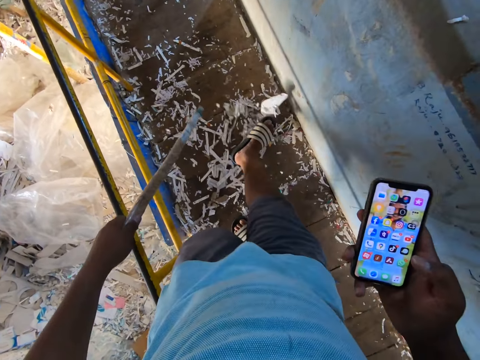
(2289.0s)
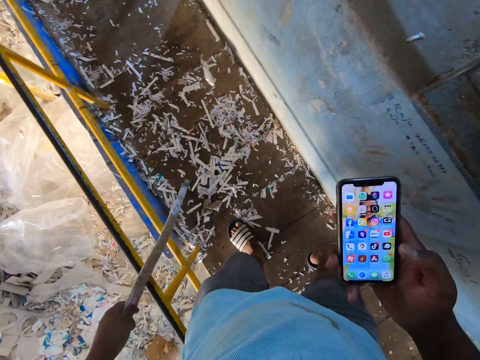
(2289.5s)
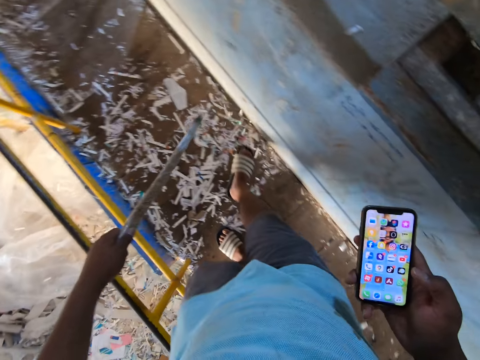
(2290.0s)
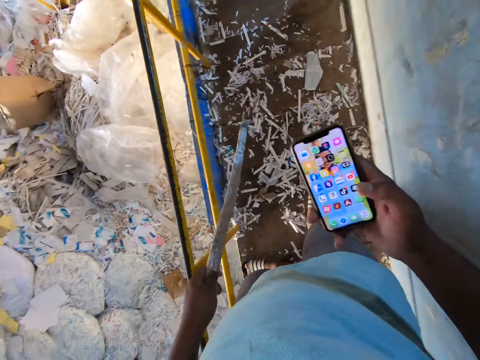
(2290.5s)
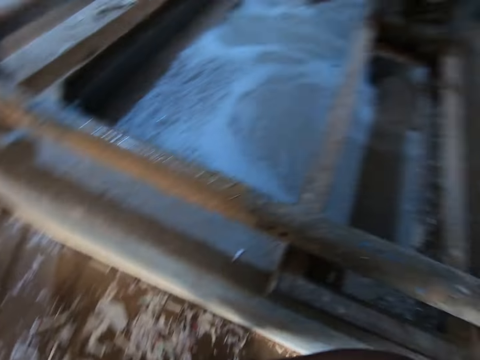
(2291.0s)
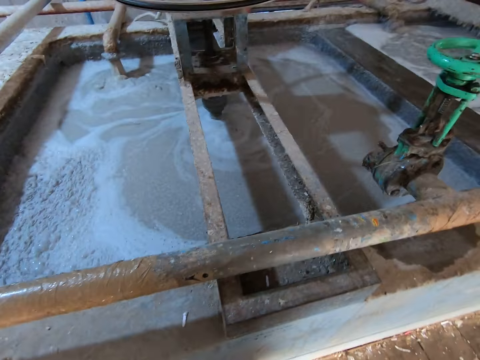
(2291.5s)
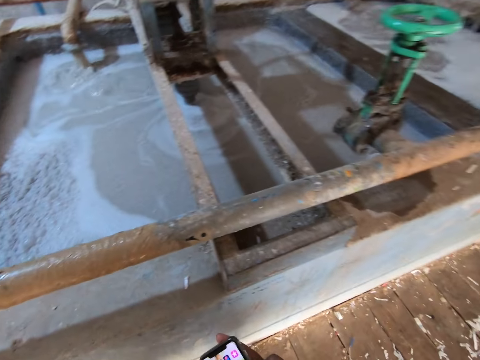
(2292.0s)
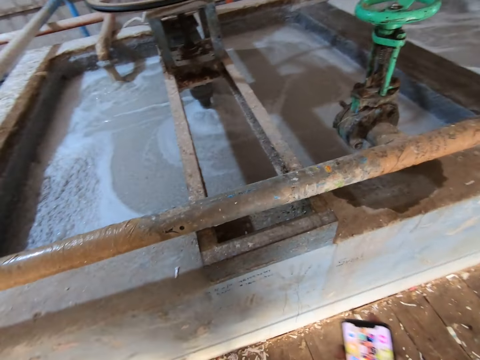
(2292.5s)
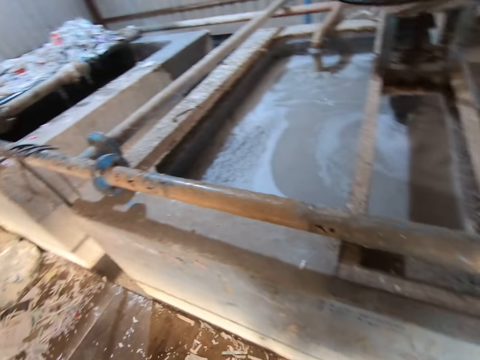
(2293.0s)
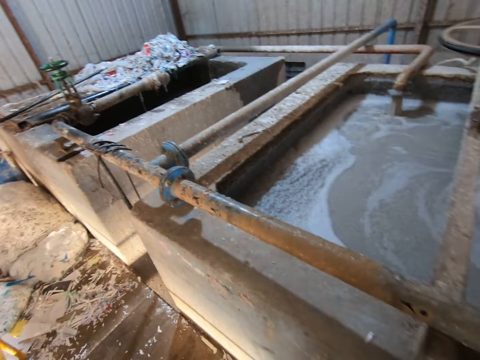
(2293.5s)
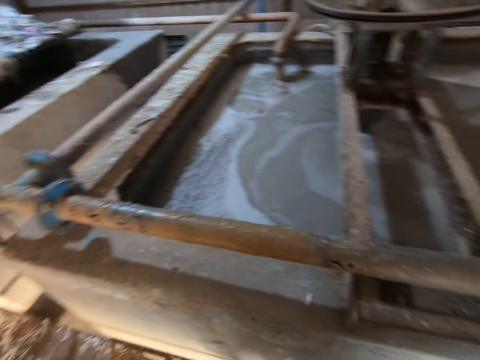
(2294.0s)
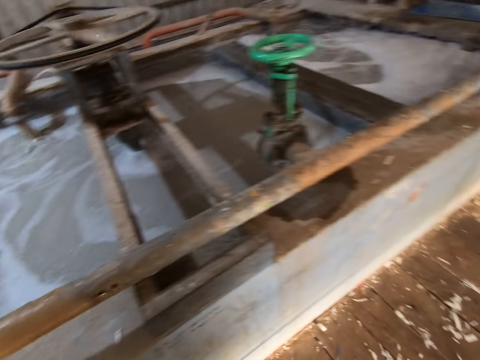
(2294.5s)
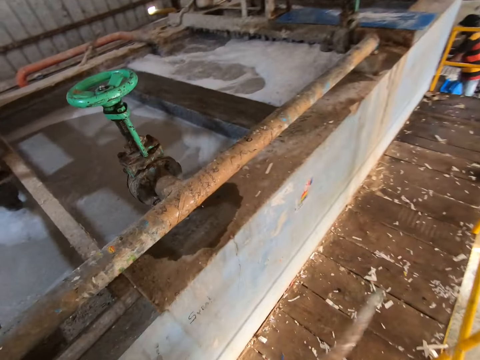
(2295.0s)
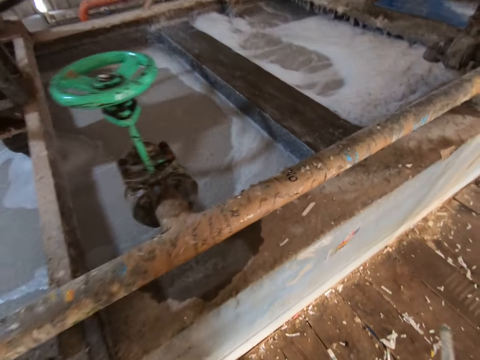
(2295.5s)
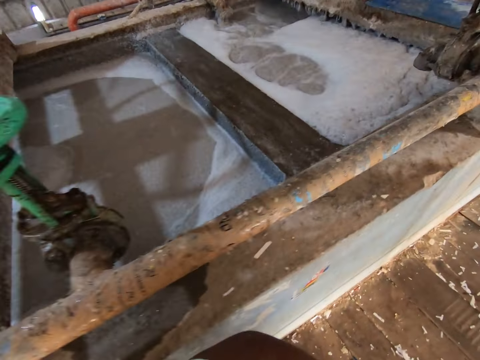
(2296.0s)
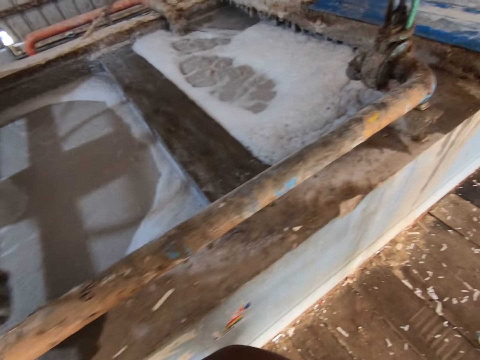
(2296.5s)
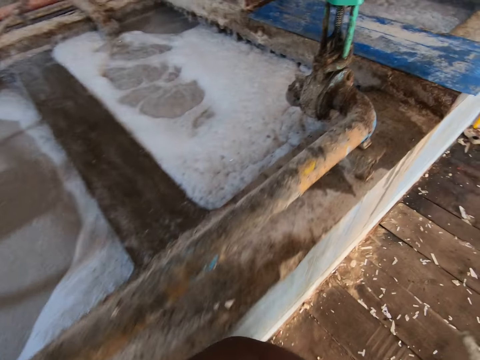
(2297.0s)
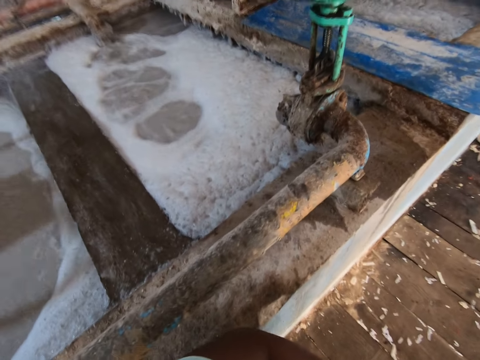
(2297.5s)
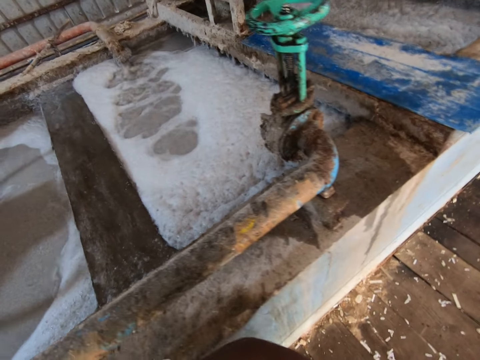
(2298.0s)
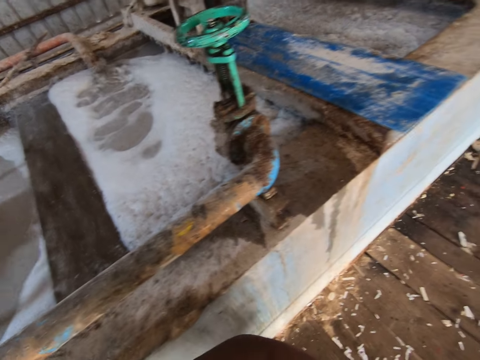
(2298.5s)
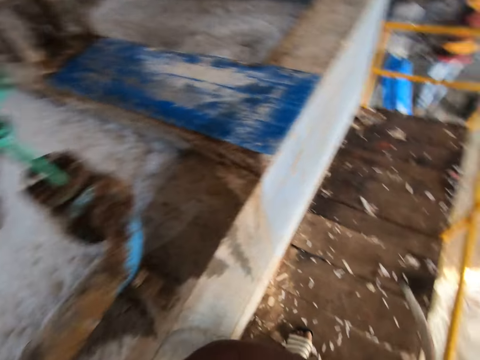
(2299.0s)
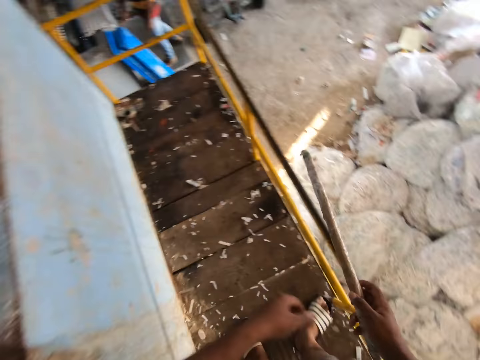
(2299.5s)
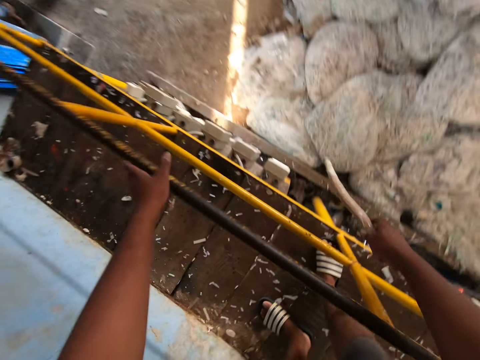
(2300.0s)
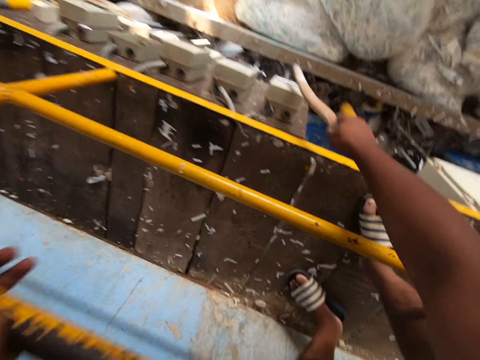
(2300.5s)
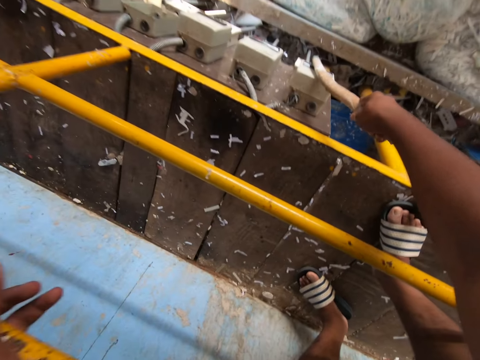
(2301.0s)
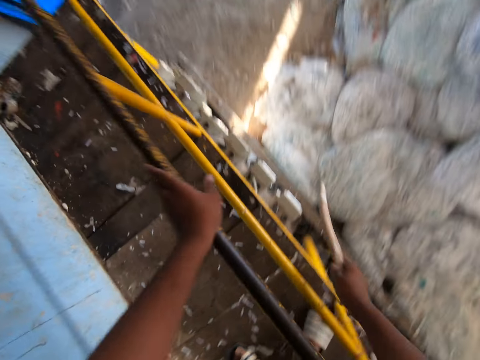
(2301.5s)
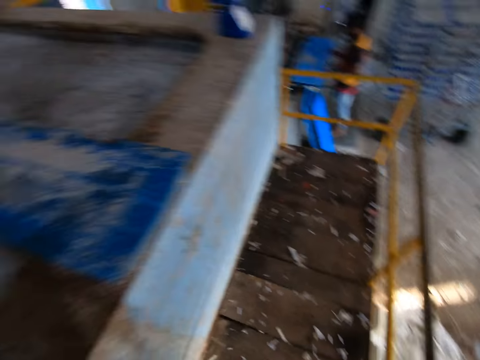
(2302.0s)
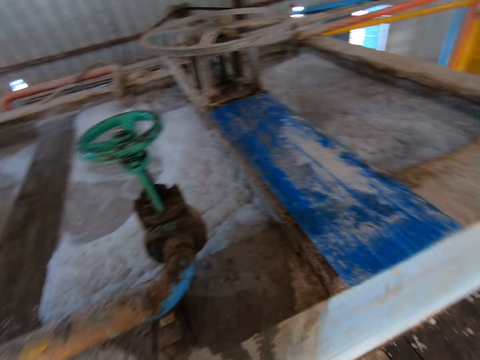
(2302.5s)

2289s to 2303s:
The camera wearer moves the debris on the ground with his right leg. He touches the switch on the wall with the stick in his right hand. He switches off the switch with the stick.

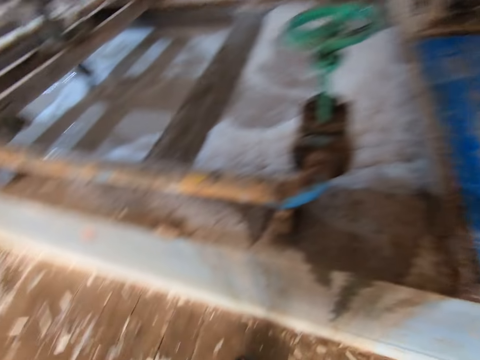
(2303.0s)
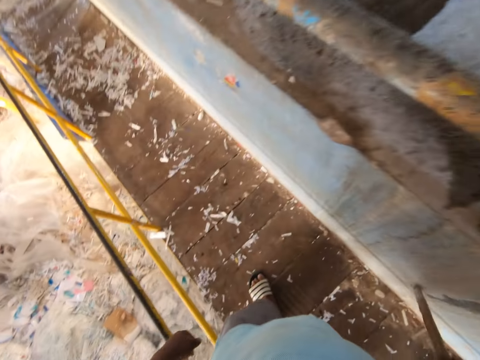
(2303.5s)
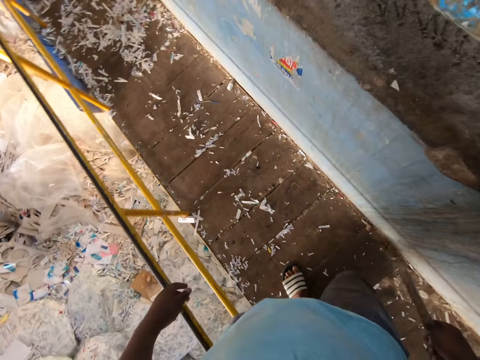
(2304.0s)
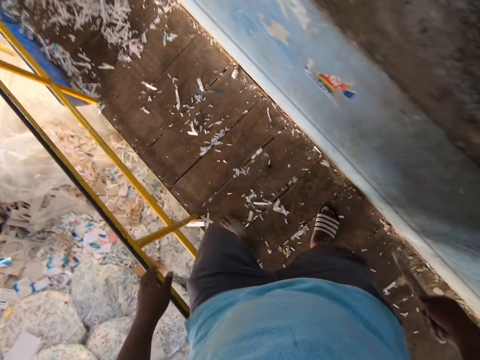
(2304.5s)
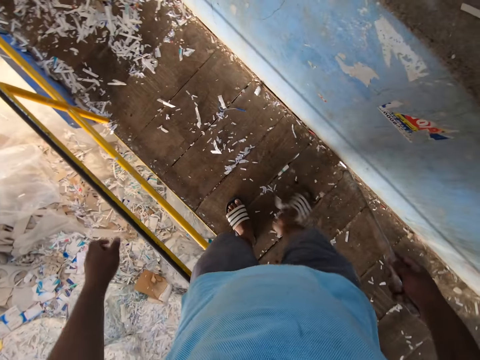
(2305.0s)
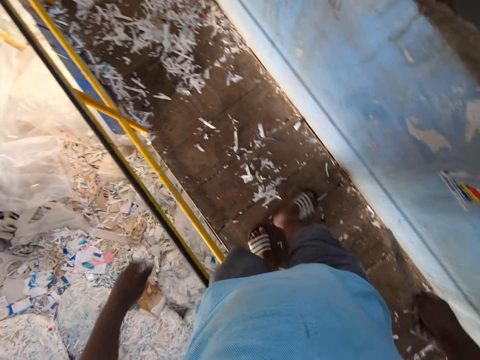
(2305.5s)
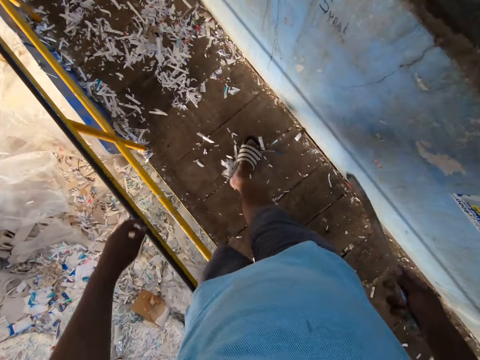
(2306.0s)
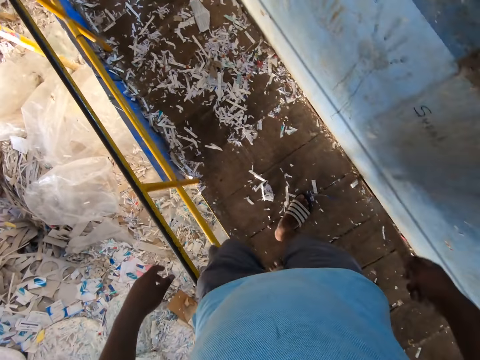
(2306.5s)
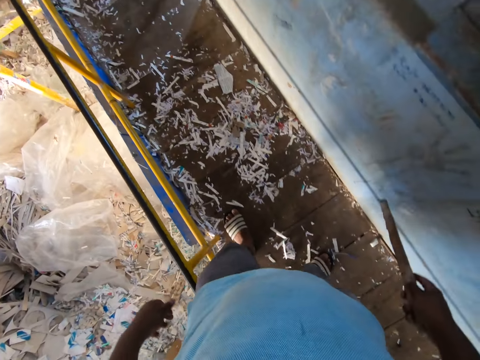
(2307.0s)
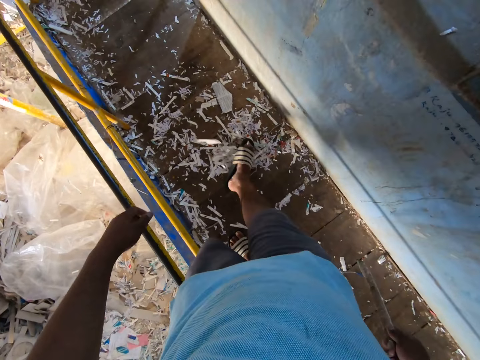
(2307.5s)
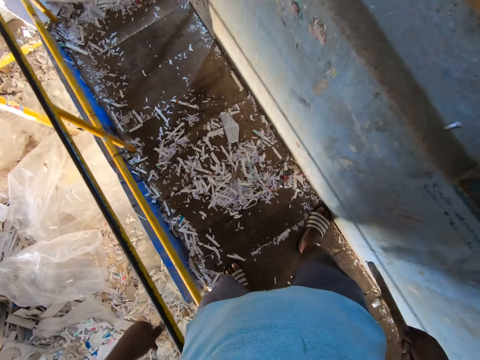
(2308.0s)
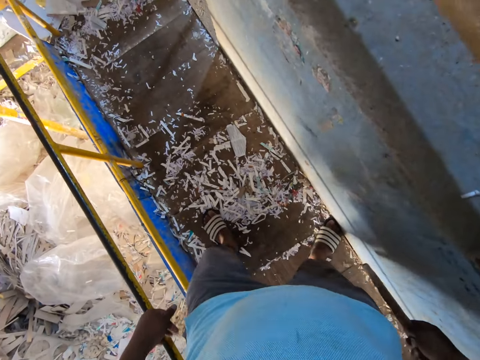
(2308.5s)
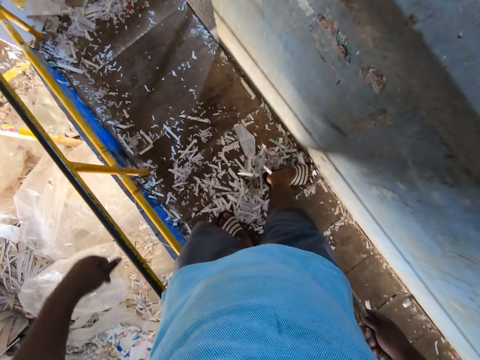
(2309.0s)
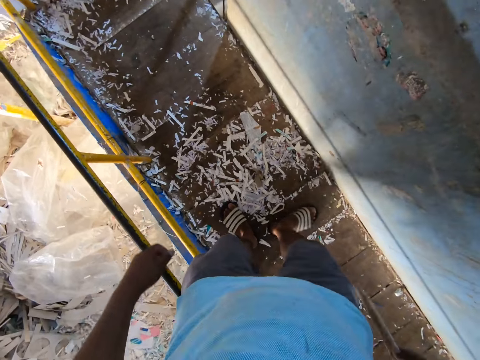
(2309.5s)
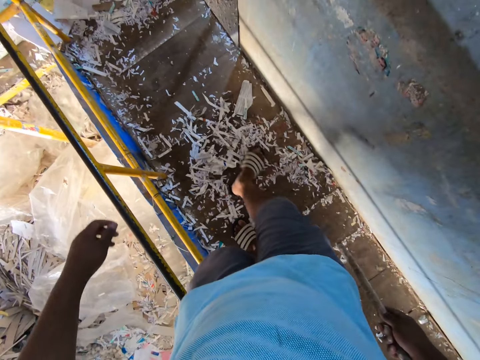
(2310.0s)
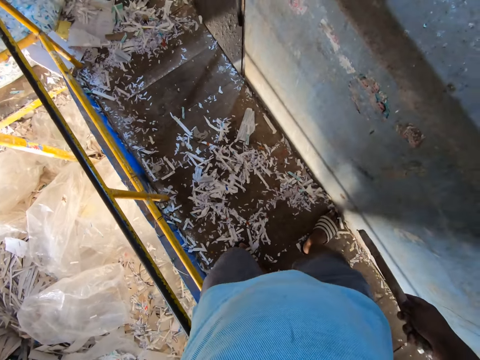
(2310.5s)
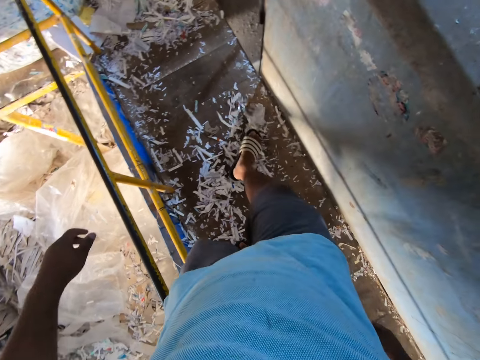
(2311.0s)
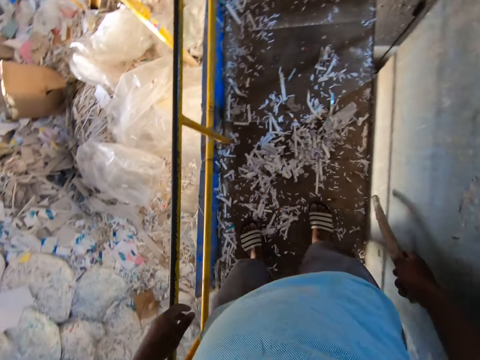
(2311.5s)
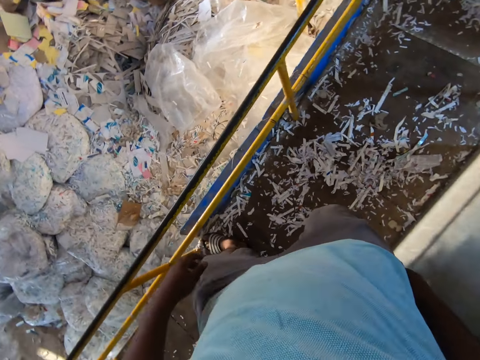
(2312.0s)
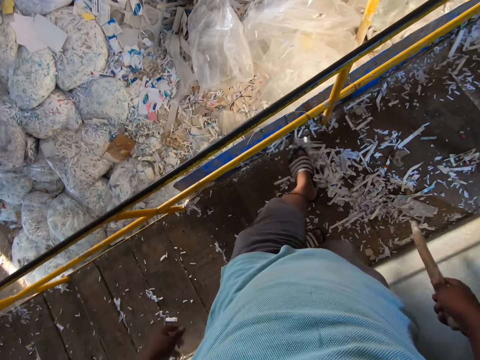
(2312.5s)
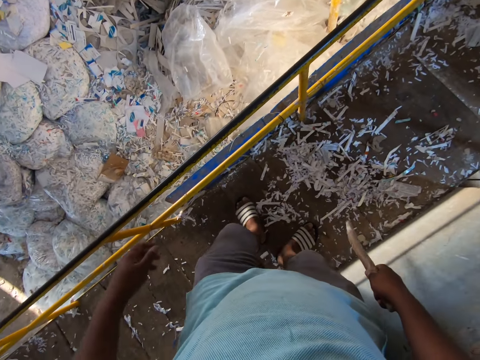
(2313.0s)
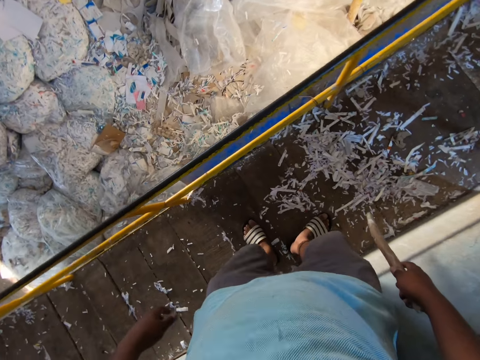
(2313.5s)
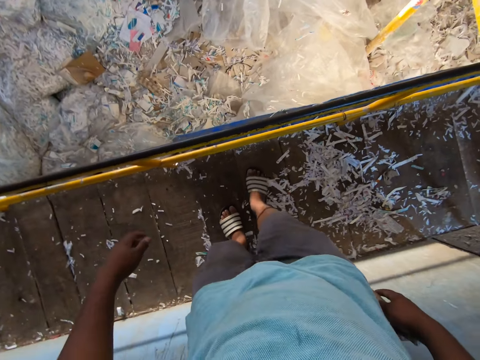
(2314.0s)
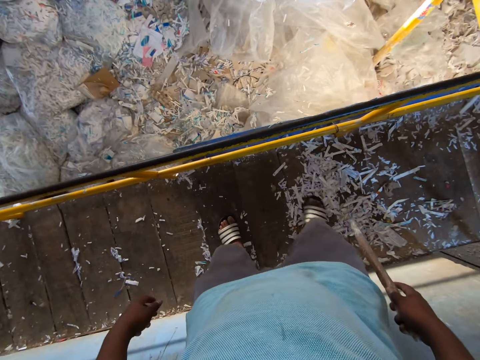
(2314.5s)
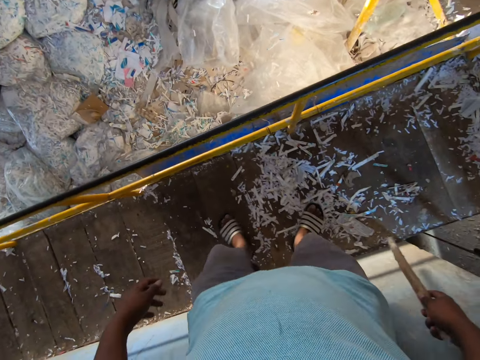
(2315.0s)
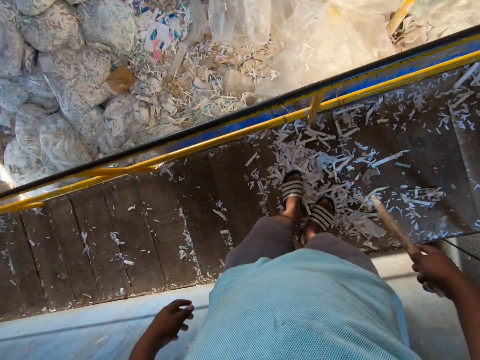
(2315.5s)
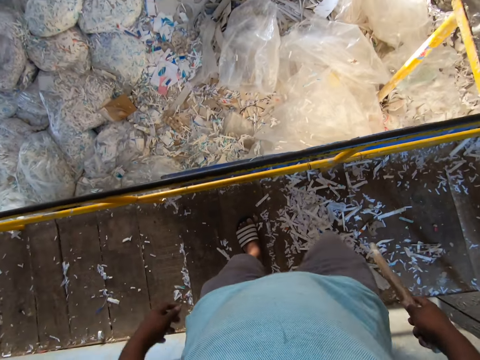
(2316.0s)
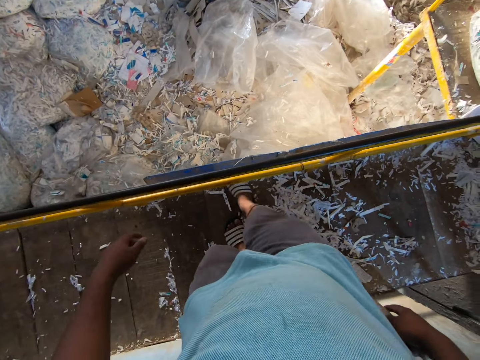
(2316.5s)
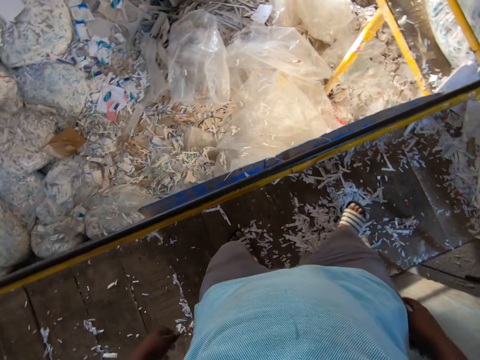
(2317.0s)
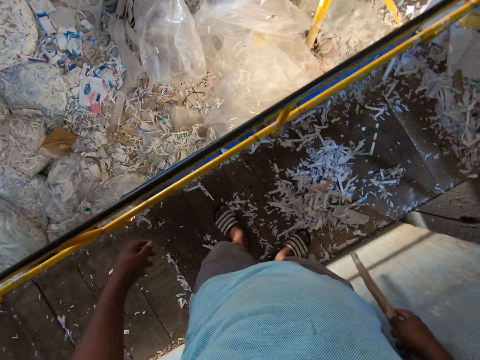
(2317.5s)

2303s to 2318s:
The camera wearer moves the debris on the ground with his right leg. He moves the debris on the ground with his left leg. He moves the debris on the ground with his right leg. He moves the debris on the ground with his left leg. He moves the debris on the ground with his right leg.
